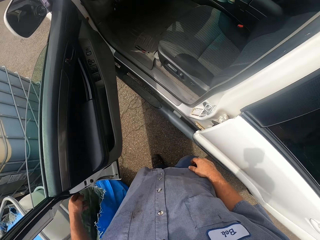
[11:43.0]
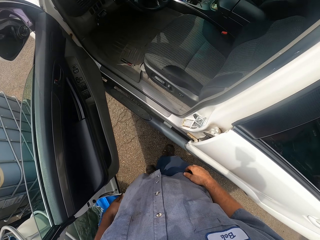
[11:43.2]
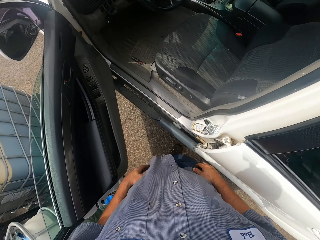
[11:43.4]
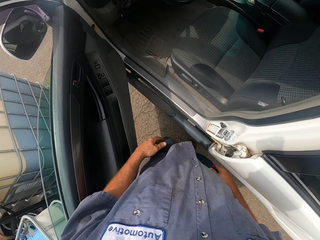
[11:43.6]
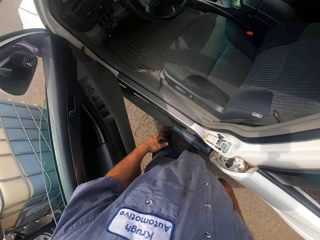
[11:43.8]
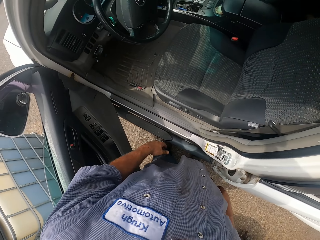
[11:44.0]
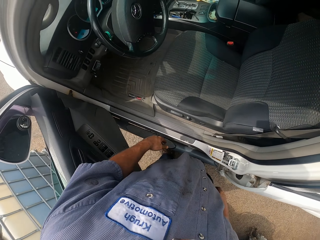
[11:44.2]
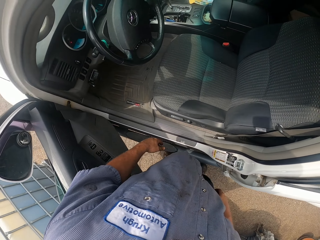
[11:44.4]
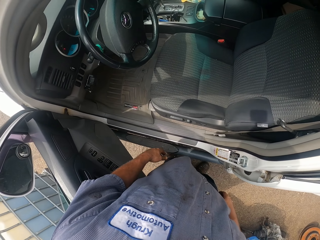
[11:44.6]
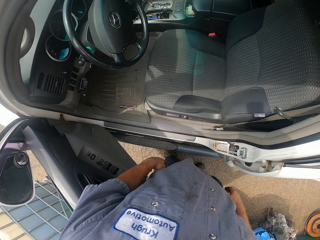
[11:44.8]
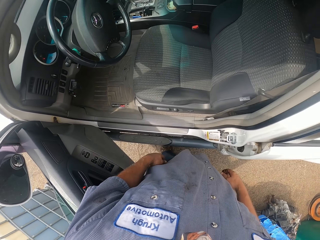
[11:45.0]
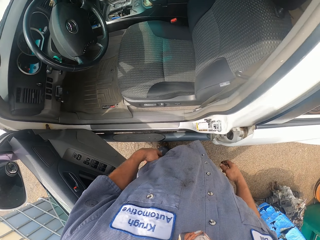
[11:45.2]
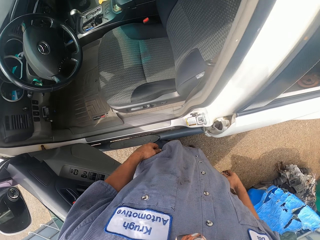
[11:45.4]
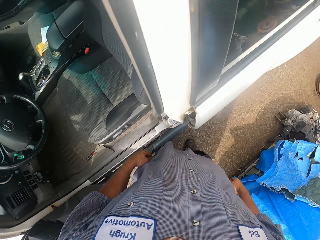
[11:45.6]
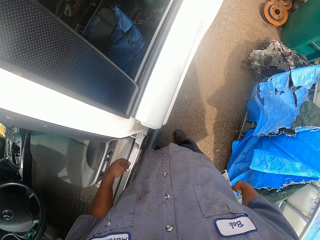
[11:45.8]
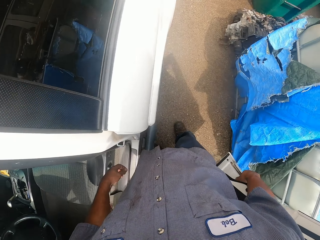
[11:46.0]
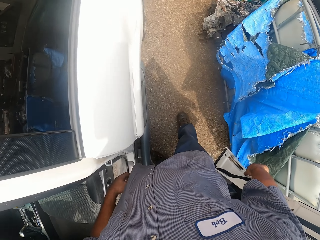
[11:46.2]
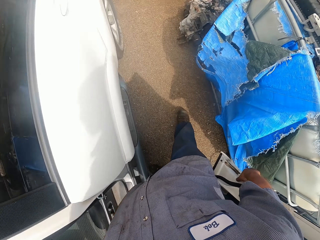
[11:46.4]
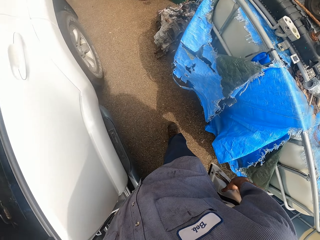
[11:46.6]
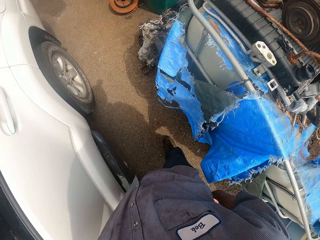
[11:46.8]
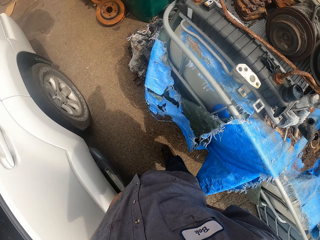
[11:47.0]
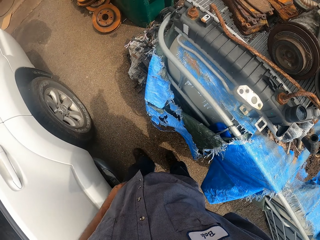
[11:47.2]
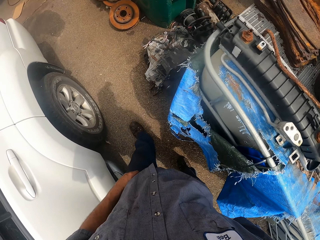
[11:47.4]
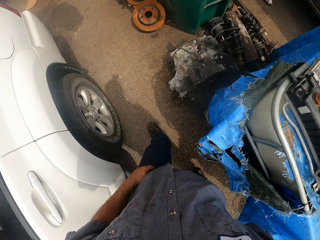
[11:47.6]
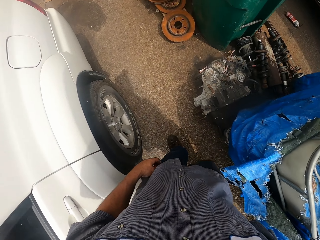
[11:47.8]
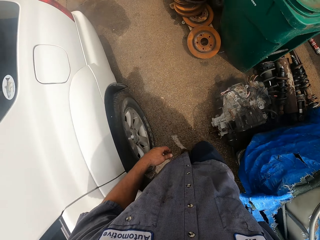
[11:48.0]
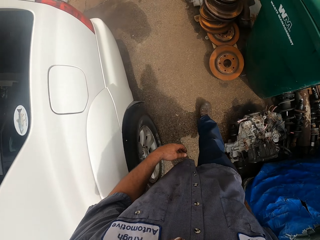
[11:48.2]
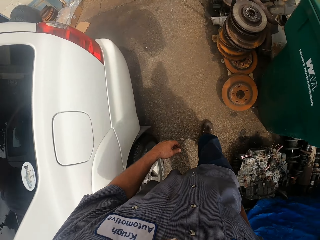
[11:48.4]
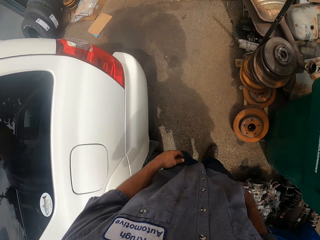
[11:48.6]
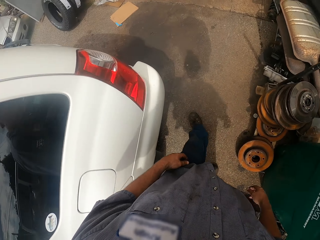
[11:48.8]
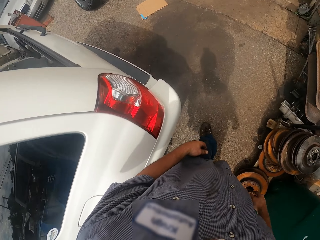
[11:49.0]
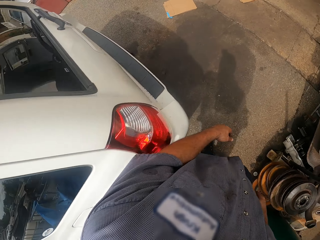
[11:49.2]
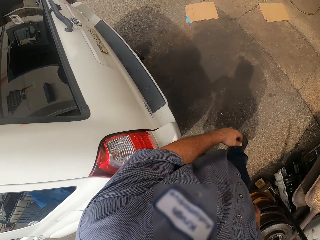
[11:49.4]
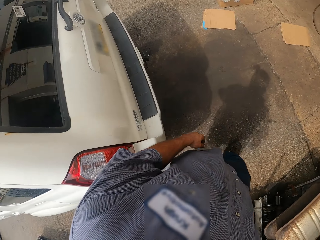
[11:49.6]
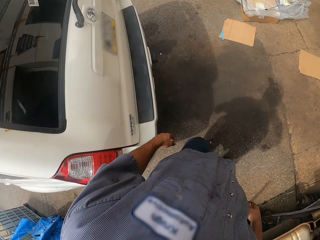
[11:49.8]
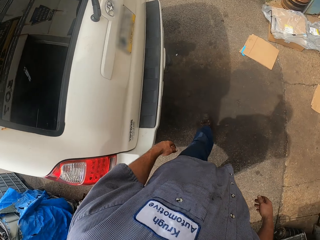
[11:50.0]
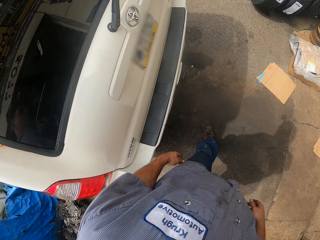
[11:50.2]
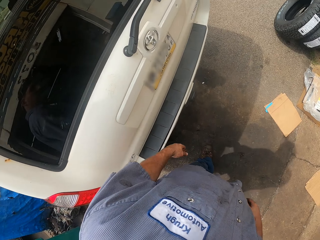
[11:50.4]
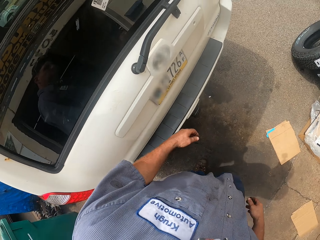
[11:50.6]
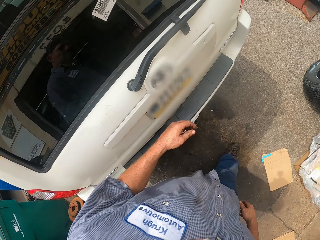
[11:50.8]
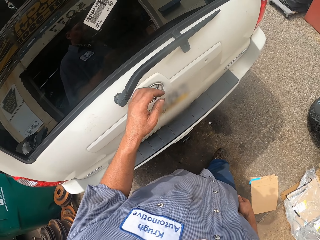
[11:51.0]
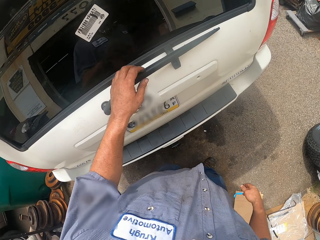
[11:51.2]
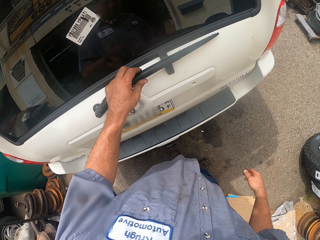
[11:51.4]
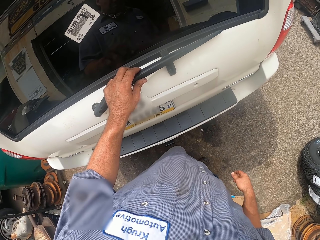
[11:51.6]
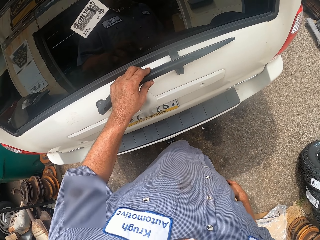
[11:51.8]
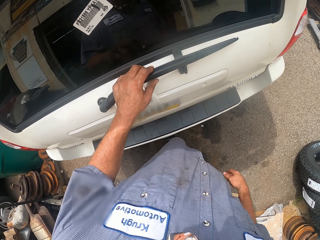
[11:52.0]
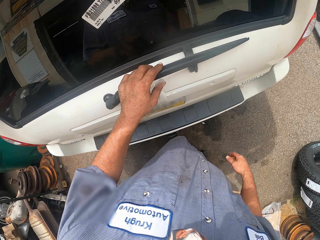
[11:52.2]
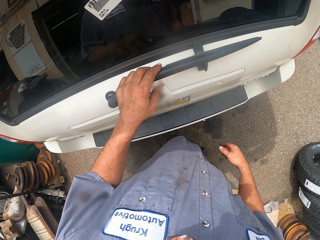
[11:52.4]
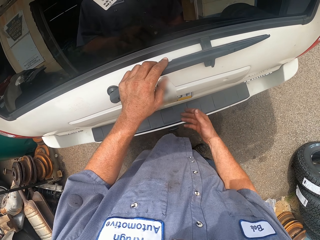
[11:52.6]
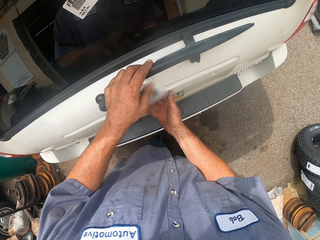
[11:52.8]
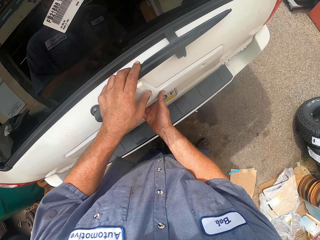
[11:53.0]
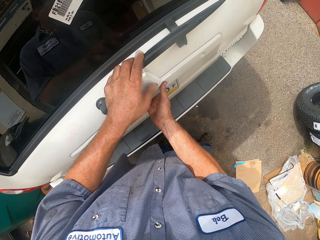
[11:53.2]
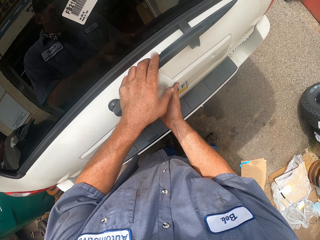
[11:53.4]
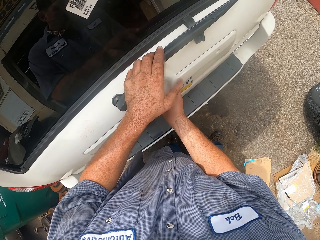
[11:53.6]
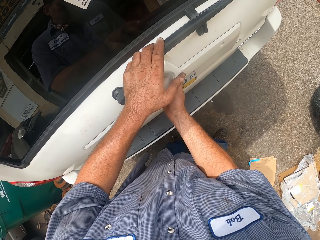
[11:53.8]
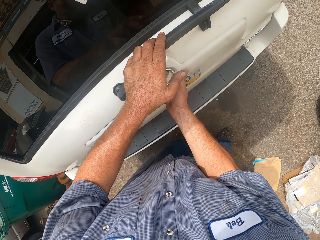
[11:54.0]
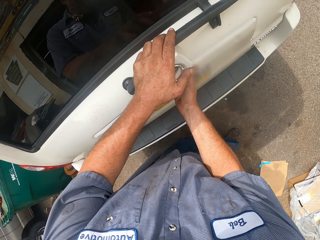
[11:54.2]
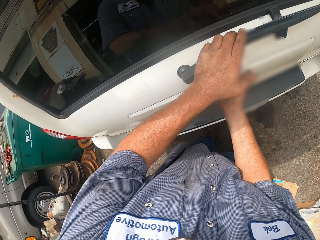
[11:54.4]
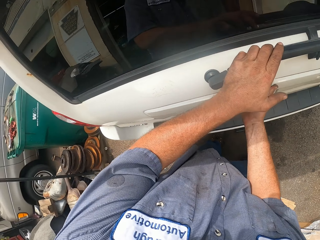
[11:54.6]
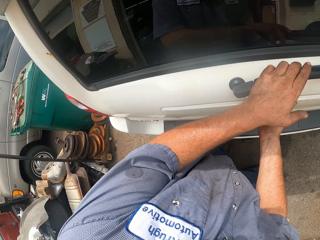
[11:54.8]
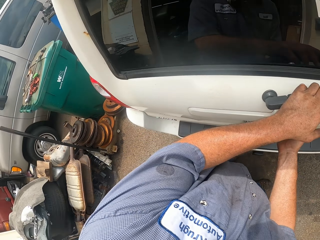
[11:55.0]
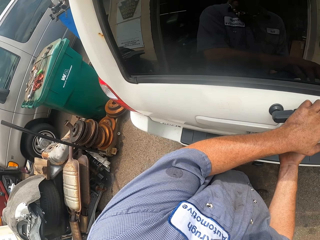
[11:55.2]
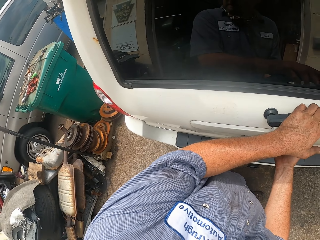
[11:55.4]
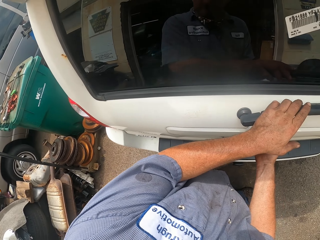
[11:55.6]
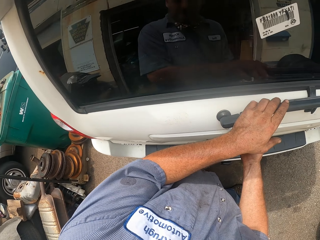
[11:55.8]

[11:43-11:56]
The camera wearer closes the truck door. They try to open the truck. They adjust the wiper.

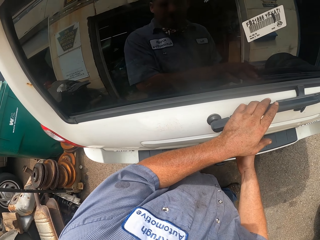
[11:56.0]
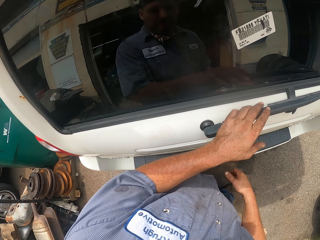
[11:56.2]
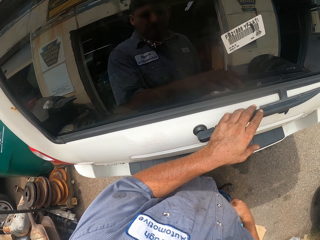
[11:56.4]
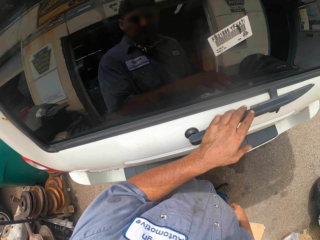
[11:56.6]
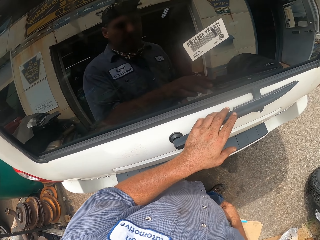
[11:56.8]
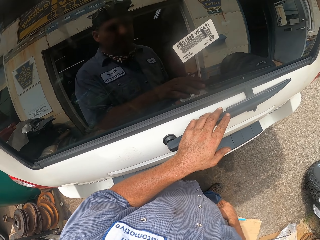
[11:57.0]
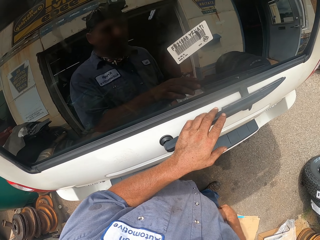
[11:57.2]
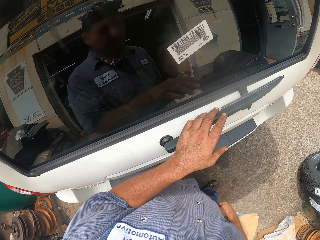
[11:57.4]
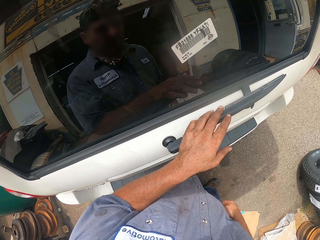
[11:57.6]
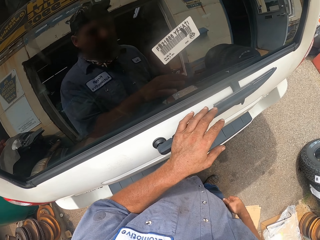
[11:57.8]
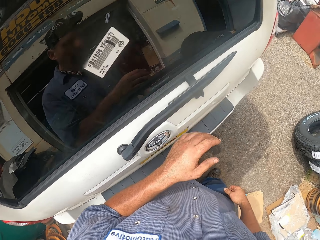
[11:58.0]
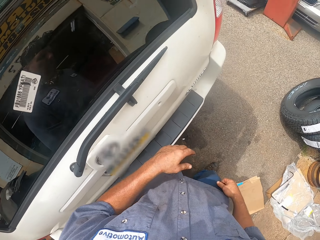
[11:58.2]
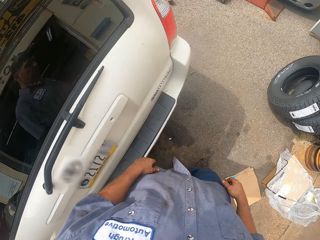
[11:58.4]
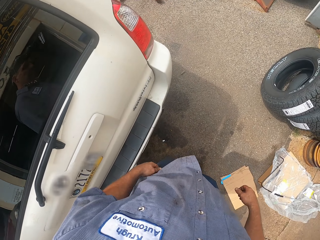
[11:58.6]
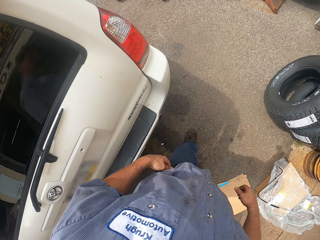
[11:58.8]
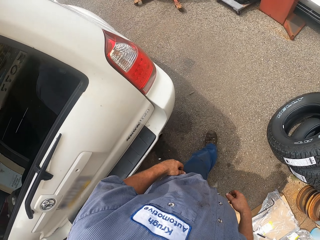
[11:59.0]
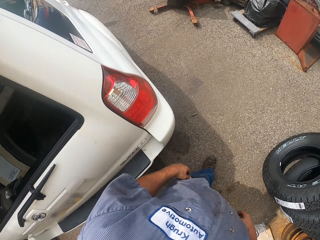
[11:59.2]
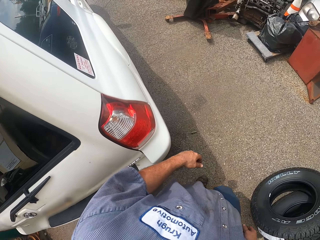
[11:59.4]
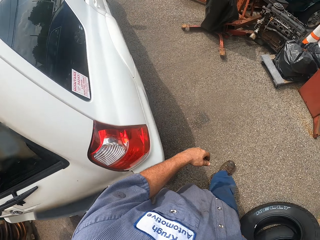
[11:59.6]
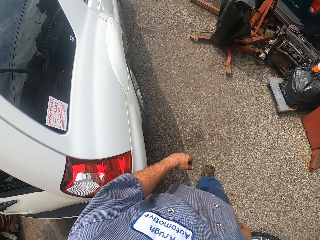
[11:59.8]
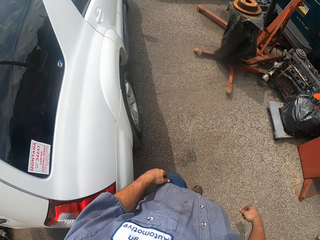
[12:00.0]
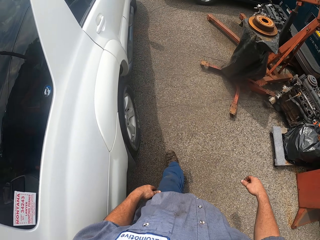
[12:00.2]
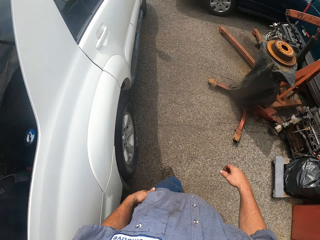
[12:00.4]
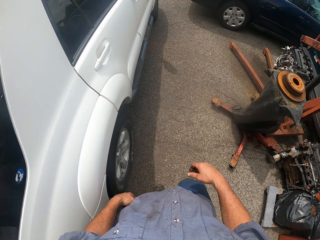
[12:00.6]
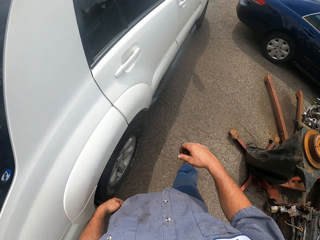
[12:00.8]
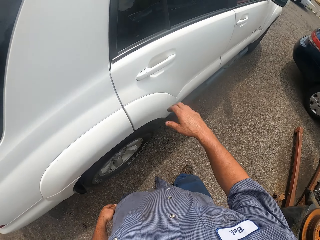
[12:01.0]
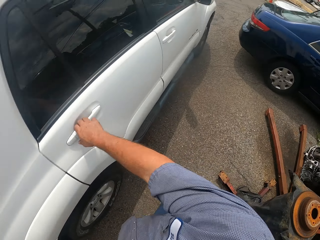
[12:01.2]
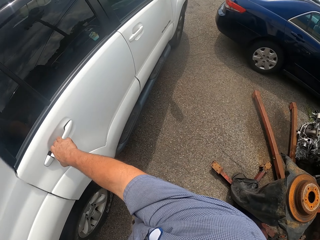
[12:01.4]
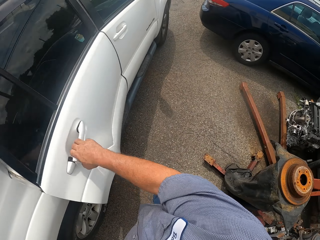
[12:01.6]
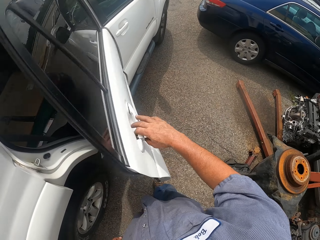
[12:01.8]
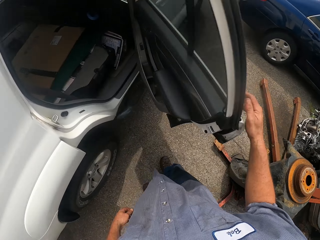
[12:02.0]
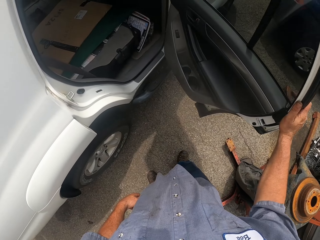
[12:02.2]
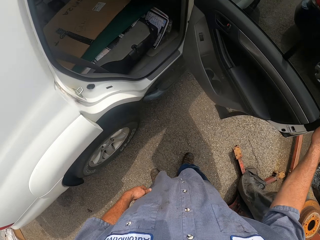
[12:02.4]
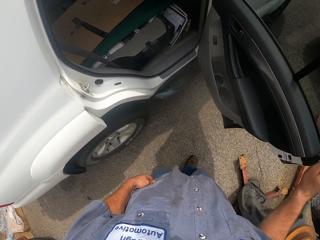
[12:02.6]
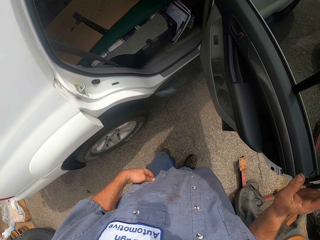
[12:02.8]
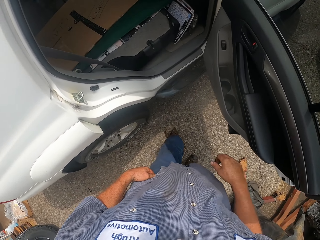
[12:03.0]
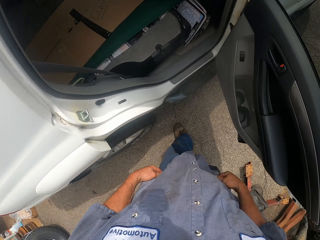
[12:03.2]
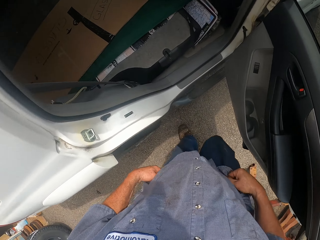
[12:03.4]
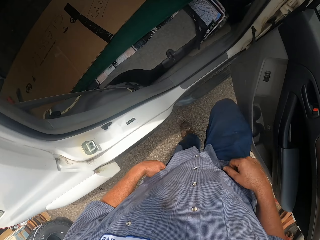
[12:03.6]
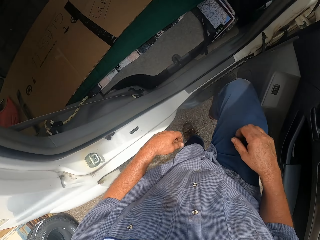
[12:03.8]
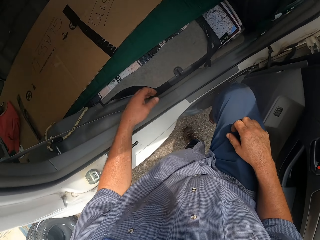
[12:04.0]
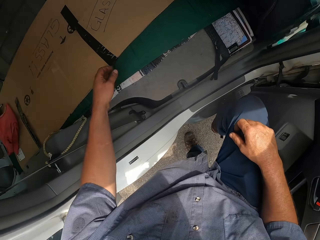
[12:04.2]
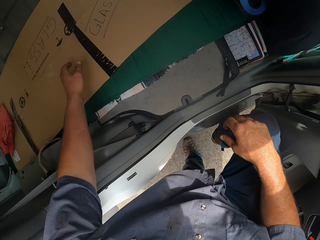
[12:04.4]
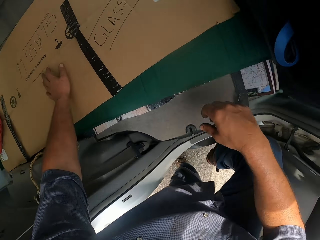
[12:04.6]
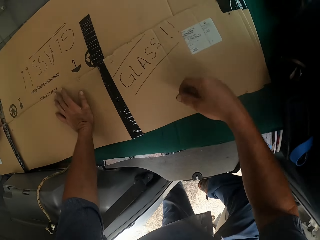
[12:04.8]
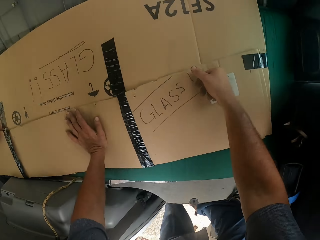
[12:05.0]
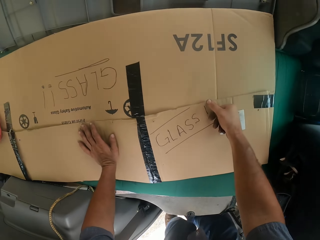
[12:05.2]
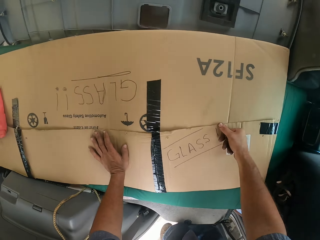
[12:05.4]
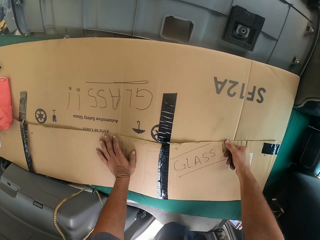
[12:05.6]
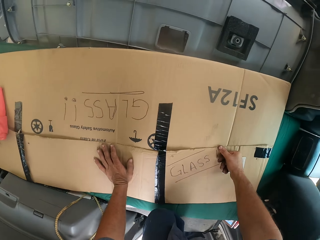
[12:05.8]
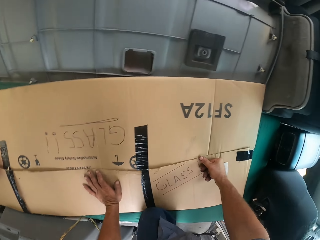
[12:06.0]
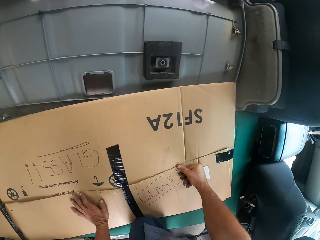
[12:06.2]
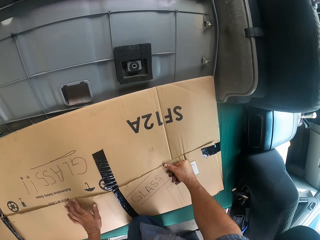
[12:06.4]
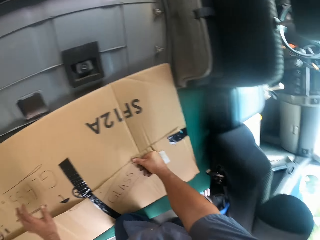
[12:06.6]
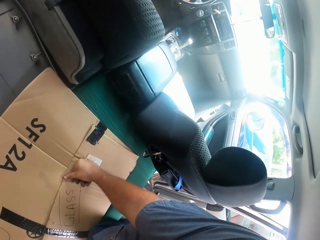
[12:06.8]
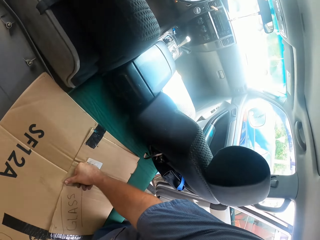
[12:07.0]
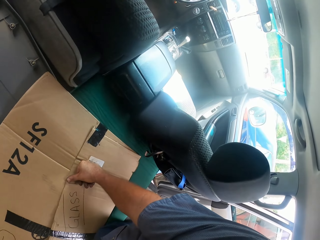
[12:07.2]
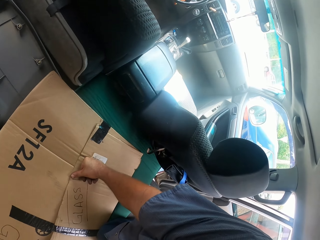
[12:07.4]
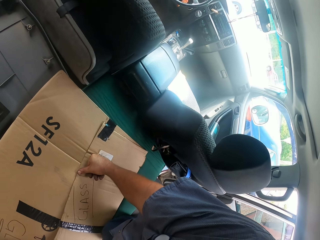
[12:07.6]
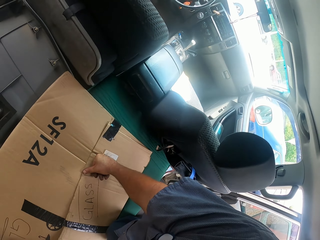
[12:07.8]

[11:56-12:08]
The camera wearer opens the truck door with his hand. He climbs the carton with his legs. He gets in the car. He looks around.
